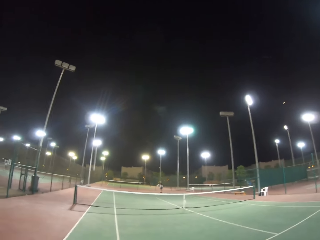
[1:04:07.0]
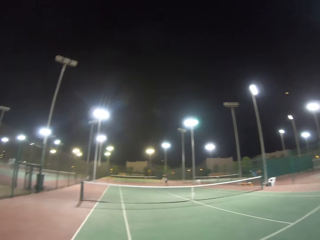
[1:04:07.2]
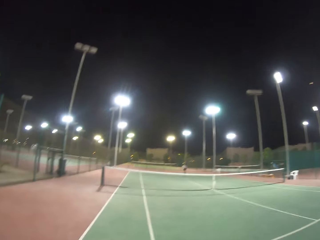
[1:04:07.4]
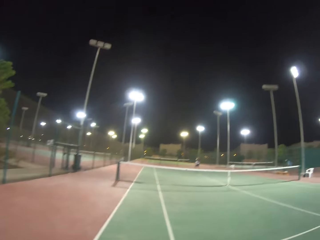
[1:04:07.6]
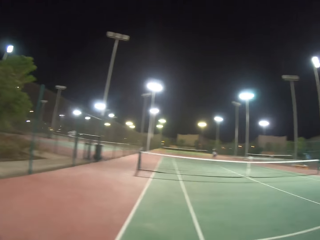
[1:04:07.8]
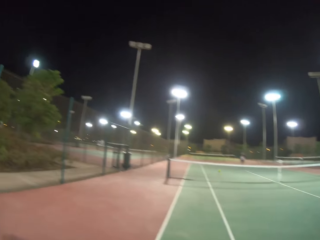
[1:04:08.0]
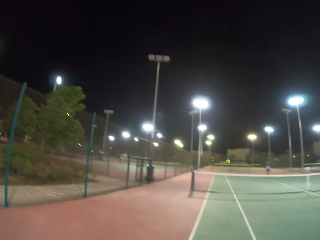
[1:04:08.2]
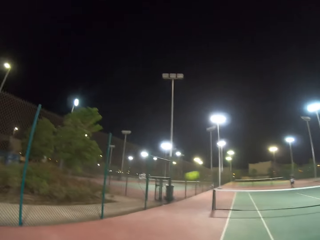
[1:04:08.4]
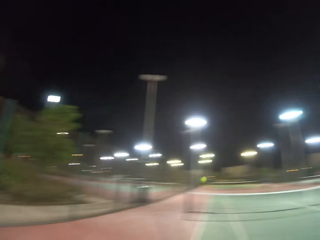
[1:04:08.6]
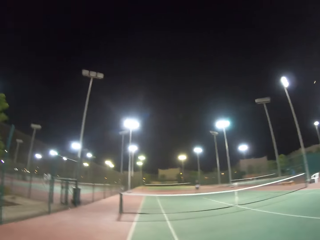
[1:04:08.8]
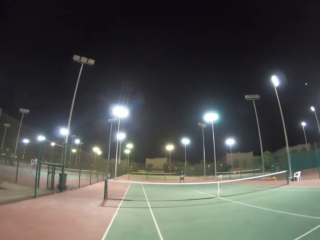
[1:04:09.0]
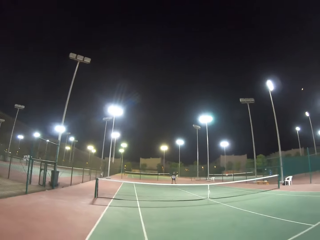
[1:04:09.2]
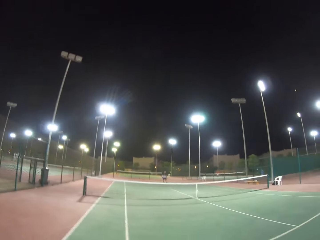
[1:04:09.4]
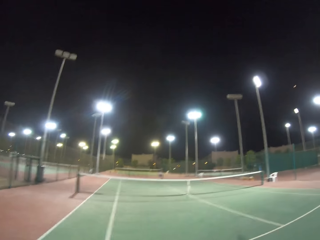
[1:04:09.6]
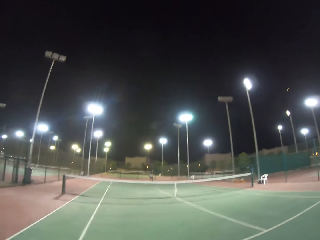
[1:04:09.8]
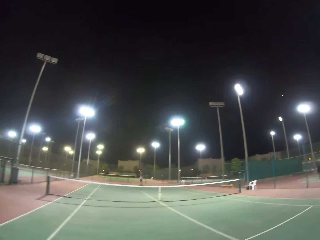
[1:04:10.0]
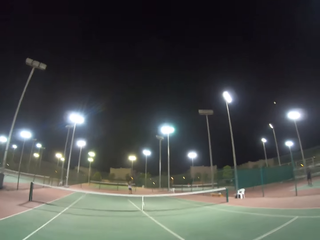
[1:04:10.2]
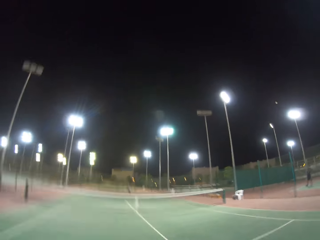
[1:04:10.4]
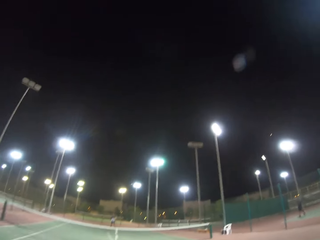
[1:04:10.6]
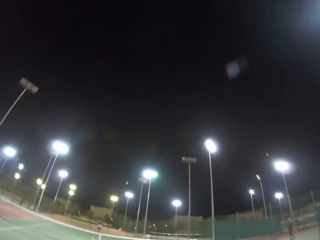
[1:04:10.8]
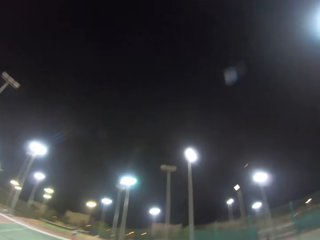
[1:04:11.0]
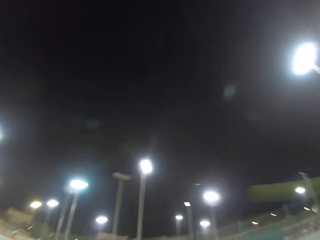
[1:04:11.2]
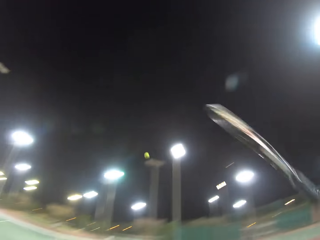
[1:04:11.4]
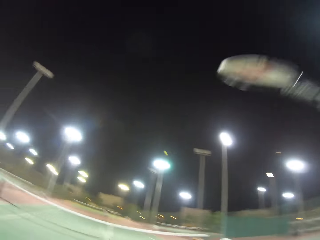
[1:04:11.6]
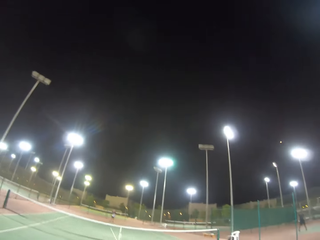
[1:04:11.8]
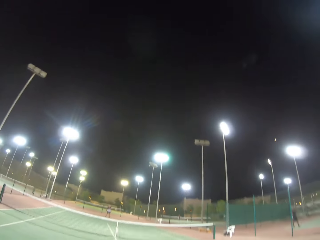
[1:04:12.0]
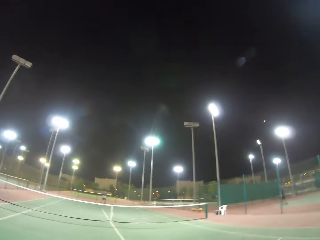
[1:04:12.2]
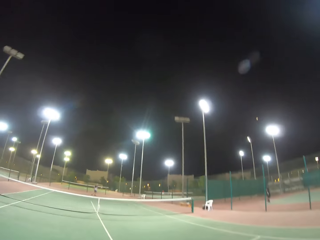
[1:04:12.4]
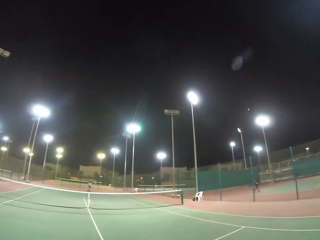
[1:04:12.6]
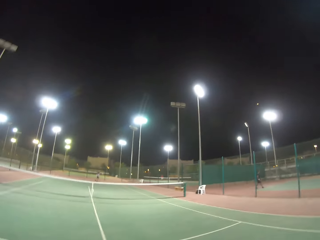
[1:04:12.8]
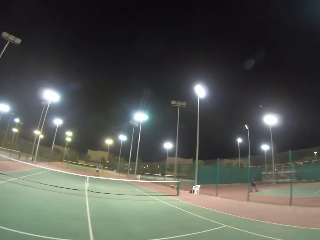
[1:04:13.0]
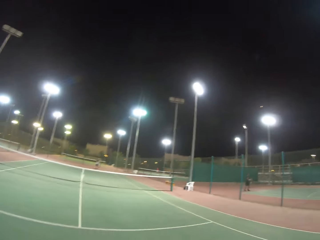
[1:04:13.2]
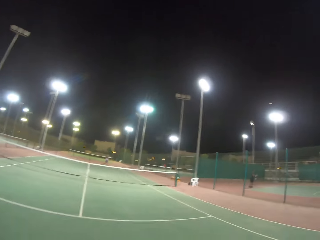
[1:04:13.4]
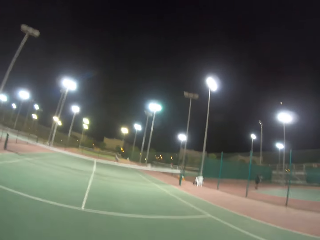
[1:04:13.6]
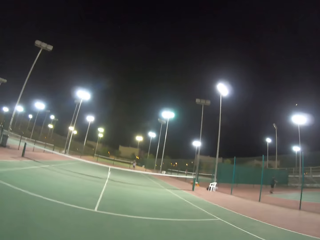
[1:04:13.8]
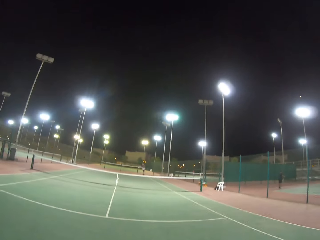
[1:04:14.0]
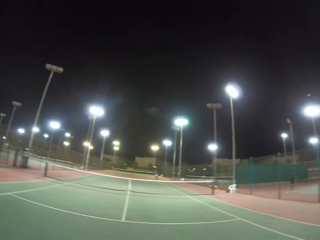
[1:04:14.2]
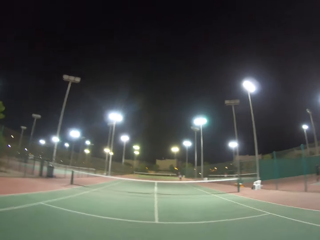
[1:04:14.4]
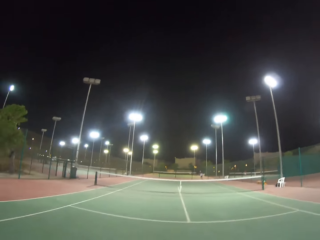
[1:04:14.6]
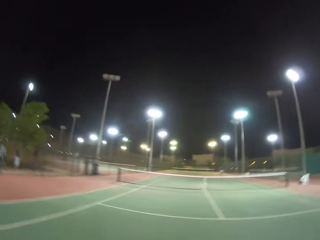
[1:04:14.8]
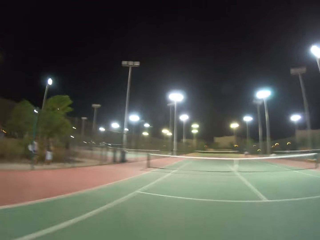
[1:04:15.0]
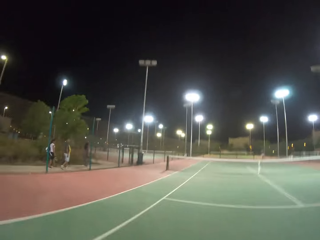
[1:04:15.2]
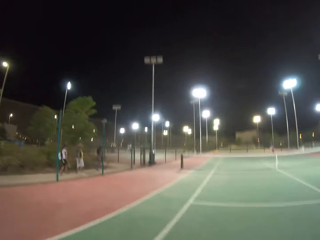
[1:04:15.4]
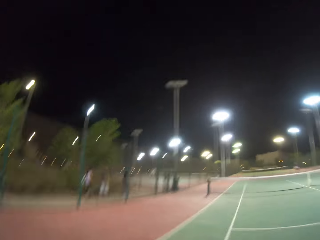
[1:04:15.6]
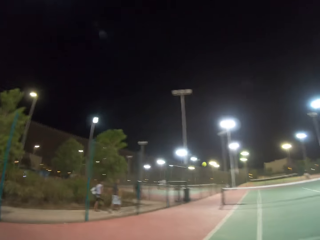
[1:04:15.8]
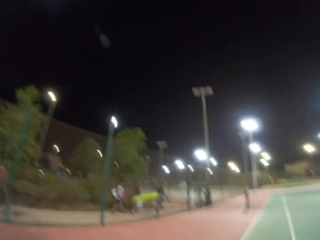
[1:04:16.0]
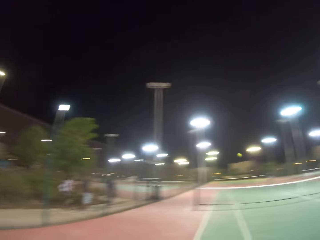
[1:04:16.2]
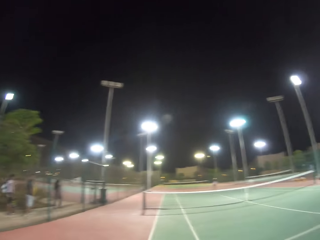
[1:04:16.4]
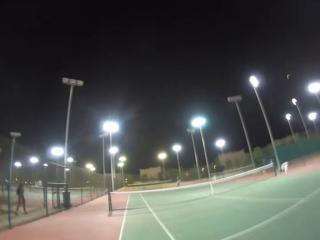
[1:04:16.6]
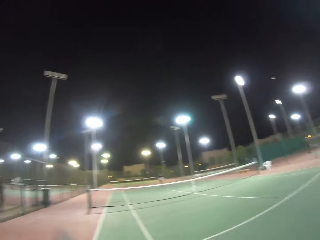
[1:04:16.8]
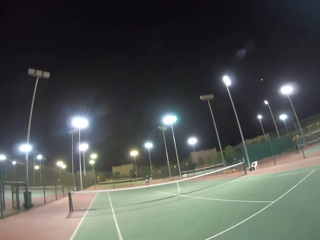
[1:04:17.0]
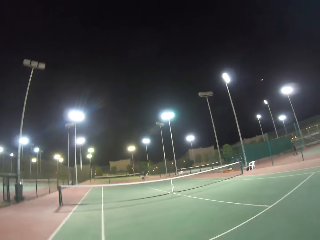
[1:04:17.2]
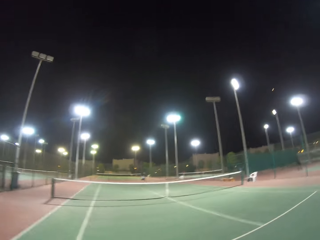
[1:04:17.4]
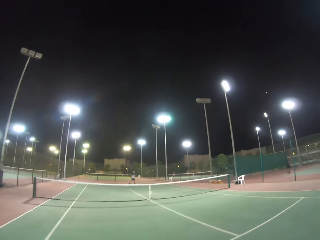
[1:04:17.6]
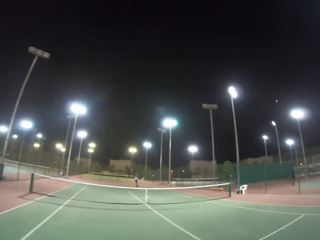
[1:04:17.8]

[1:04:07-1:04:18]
The camera wearer hits the tennis ball. A man hits the ball. The camera wearer hits the tennis ball. The man hits the ball. The camera wearer hits the ball.
